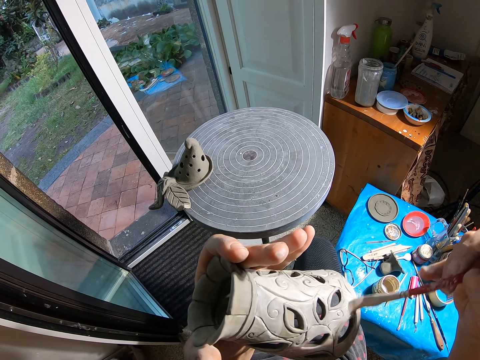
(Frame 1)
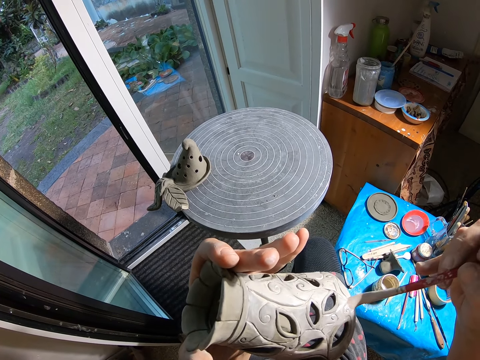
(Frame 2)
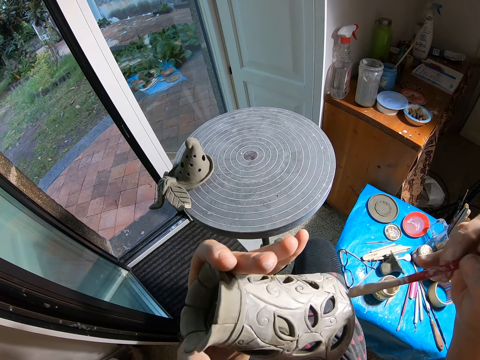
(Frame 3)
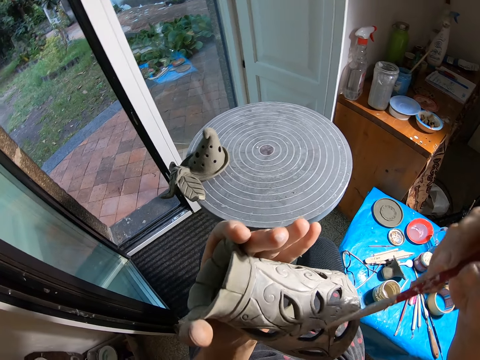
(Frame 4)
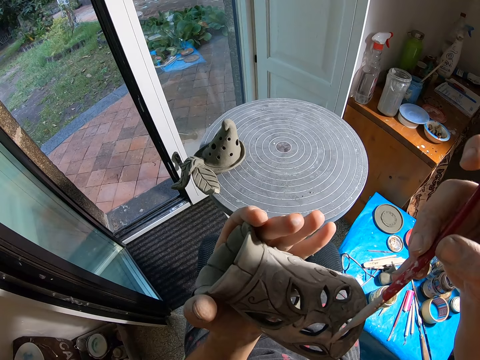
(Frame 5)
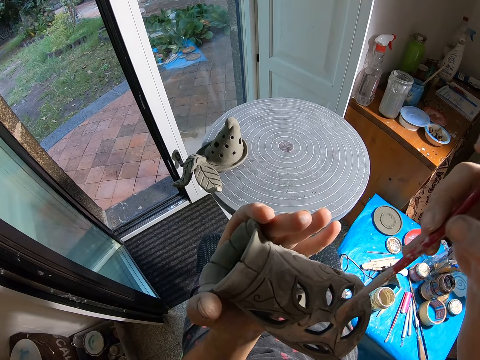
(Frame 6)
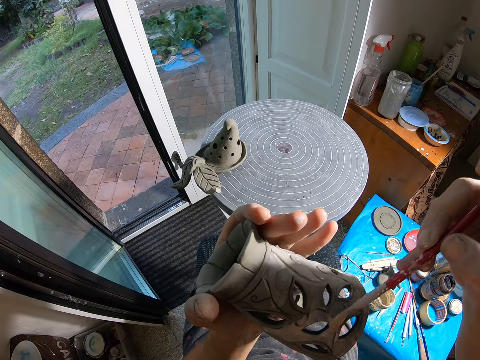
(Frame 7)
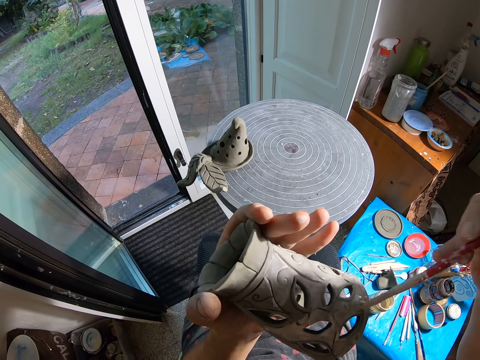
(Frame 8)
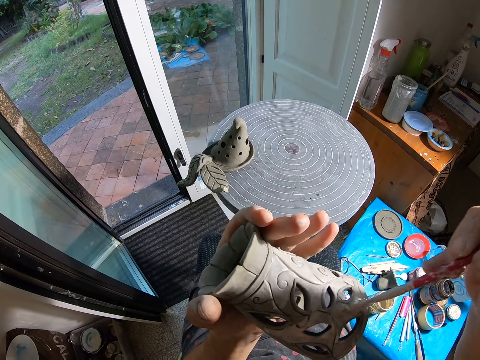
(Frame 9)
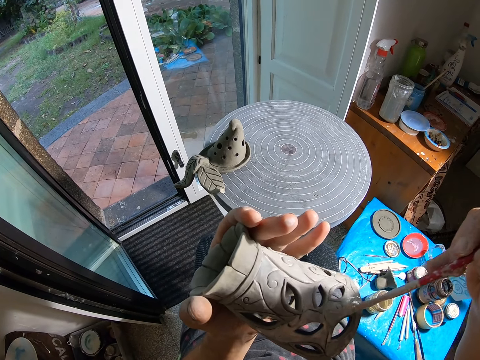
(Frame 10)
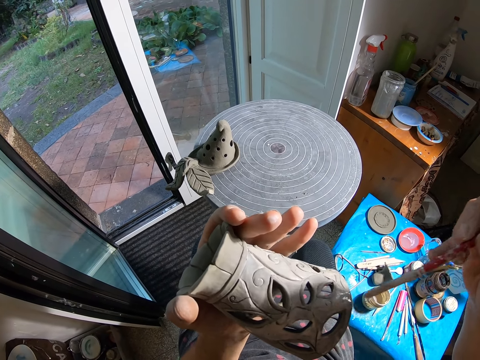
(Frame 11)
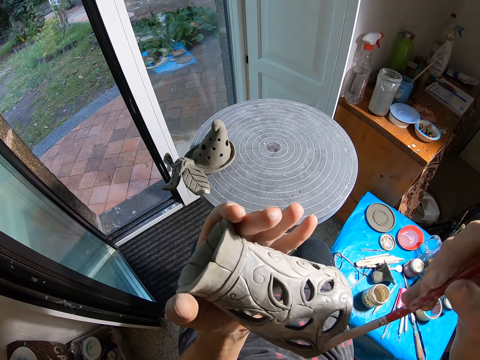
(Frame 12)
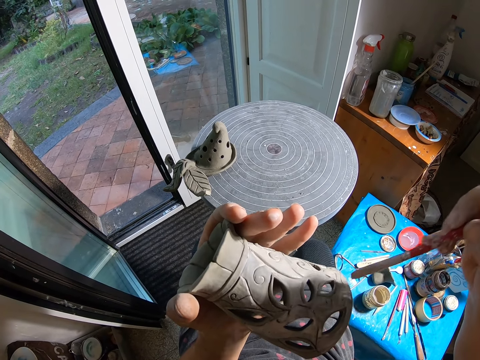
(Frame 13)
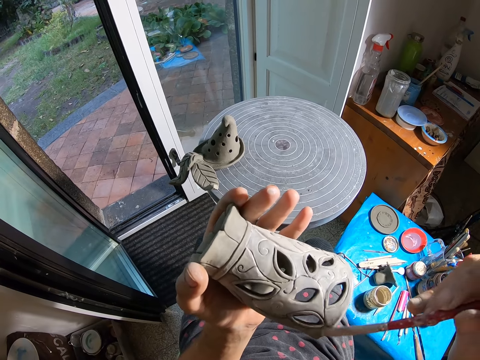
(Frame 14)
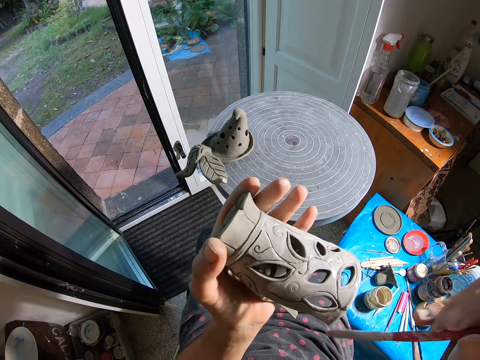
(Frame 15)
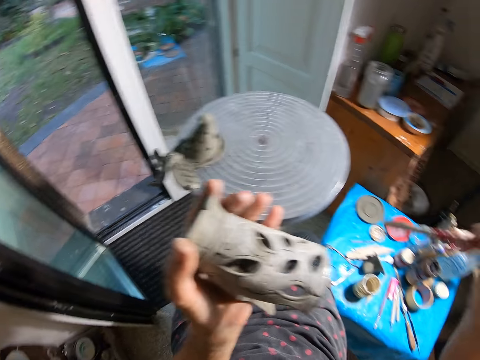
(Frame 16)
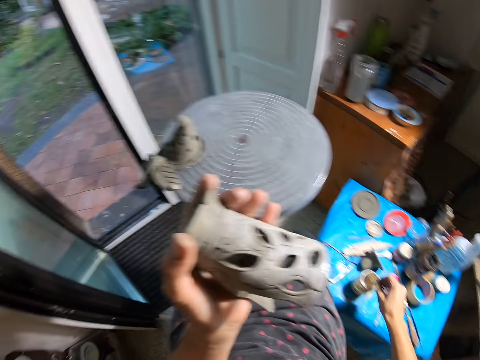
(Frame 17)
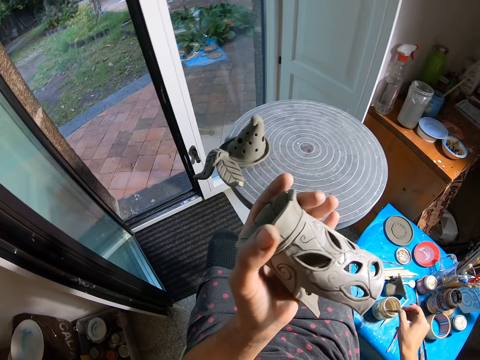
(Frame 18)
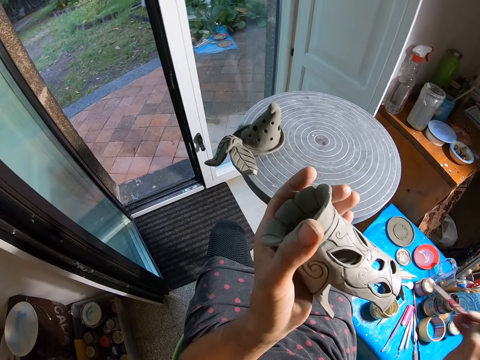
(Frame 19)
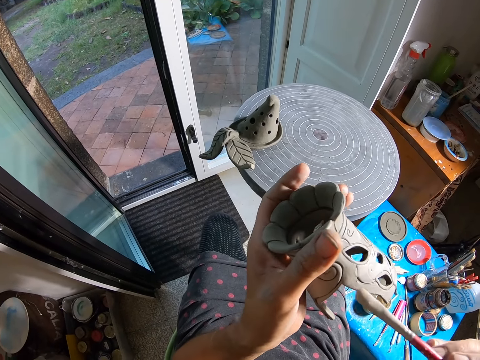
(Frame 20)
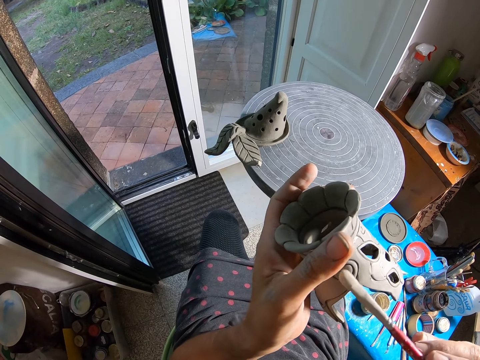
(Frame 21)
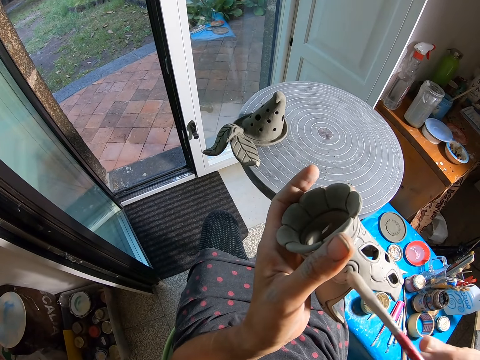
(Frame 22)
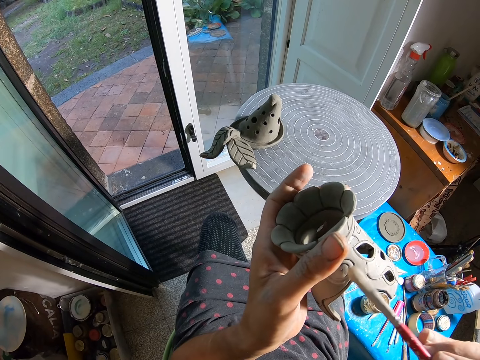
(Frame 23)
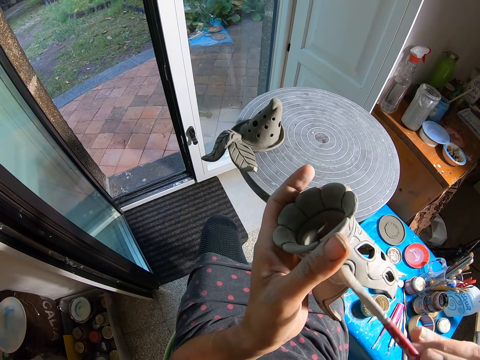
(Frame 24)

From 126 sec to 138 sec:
The camera wearer dips the paintbrush in his right hand into the jar of paint on the nylon covered table. He slides the paintbrush in his right hand against the jar of paint on the nylon covered table. He rotates the clay flower pot in his left hand. He paints the clay flower pot in his left hand with the paintbrush in his right hand.

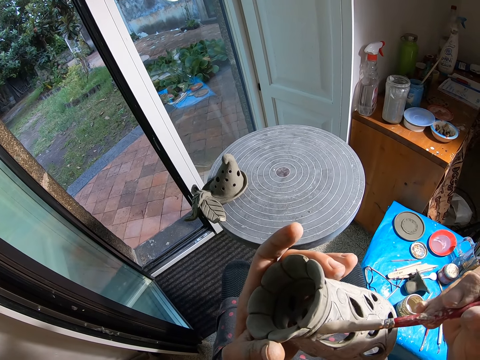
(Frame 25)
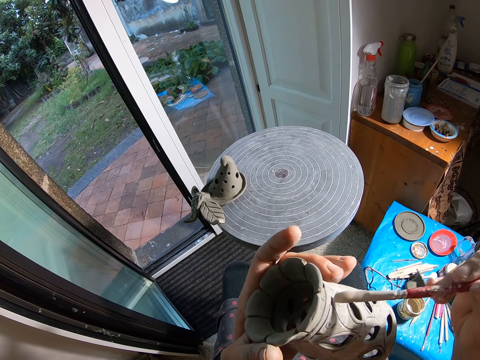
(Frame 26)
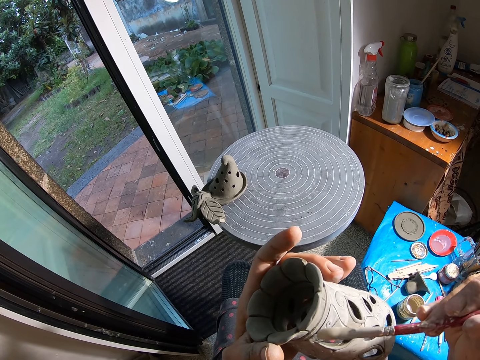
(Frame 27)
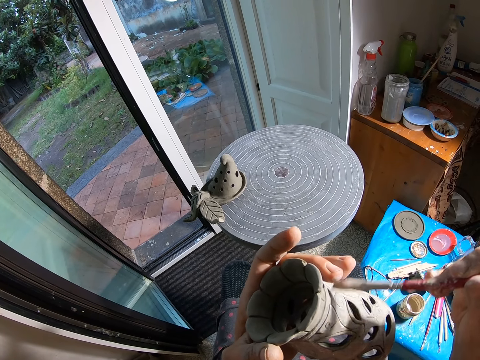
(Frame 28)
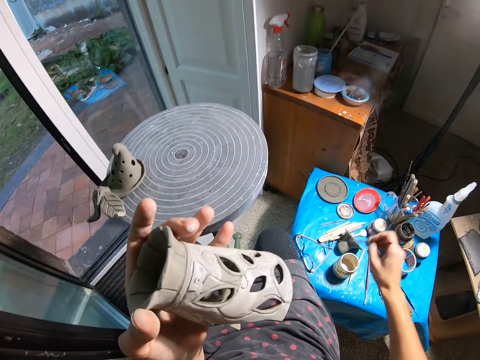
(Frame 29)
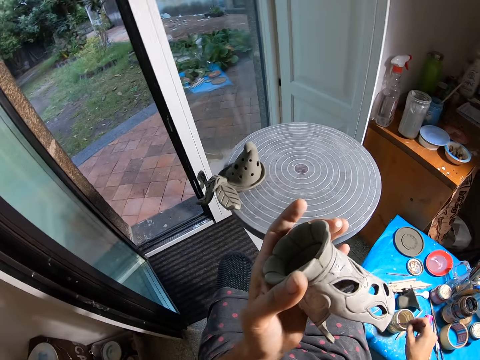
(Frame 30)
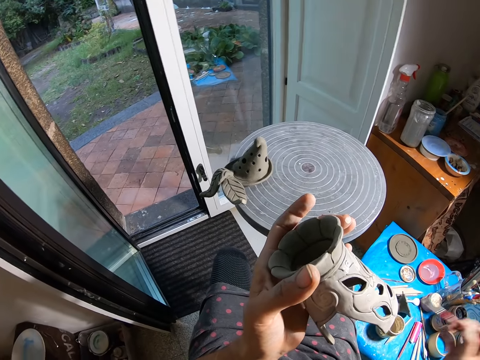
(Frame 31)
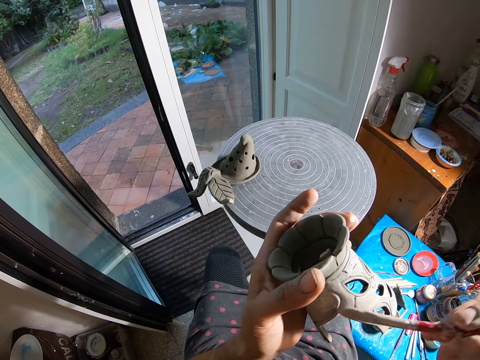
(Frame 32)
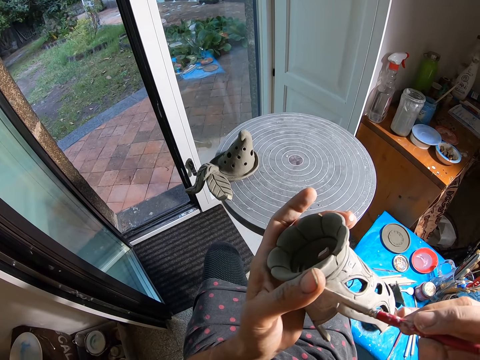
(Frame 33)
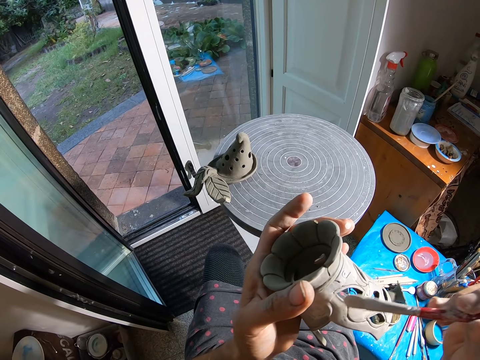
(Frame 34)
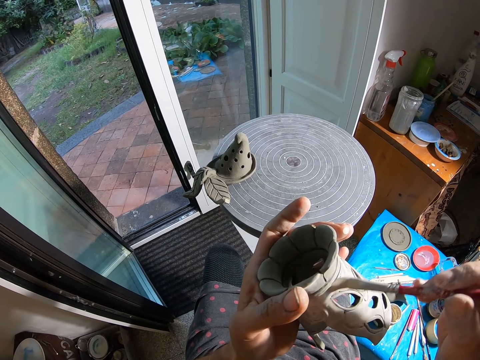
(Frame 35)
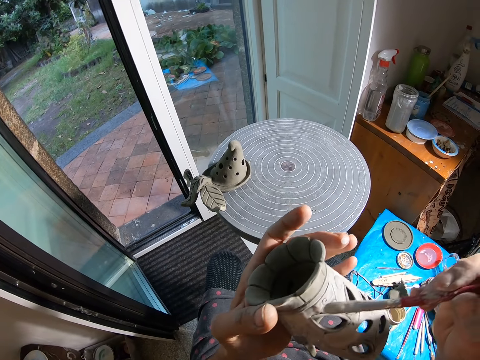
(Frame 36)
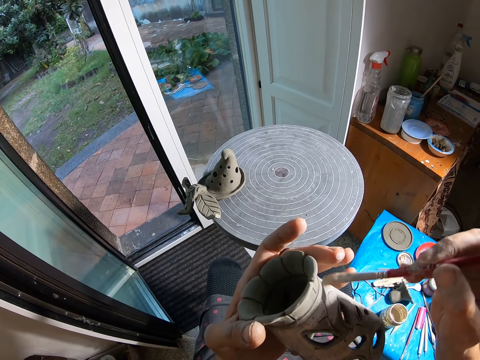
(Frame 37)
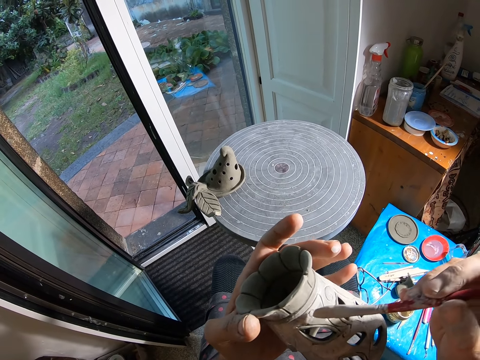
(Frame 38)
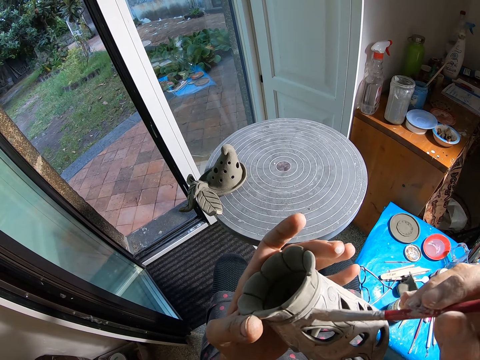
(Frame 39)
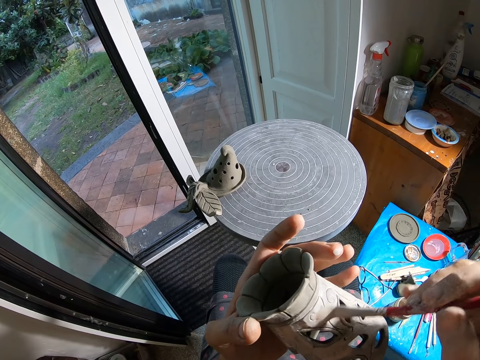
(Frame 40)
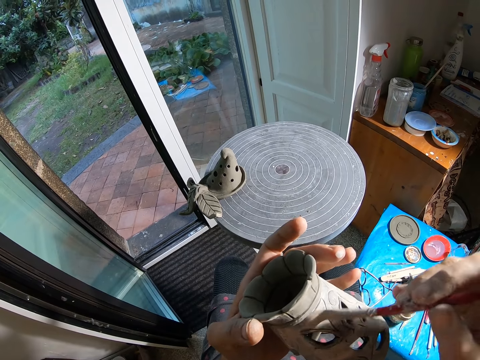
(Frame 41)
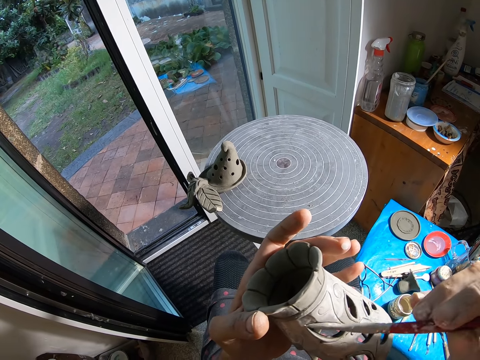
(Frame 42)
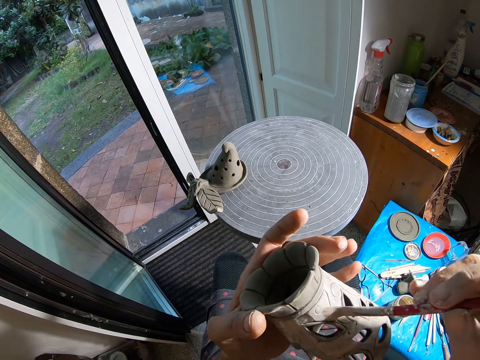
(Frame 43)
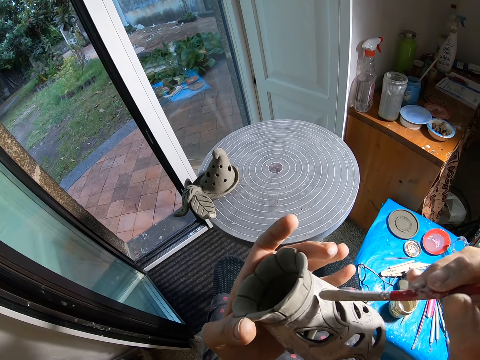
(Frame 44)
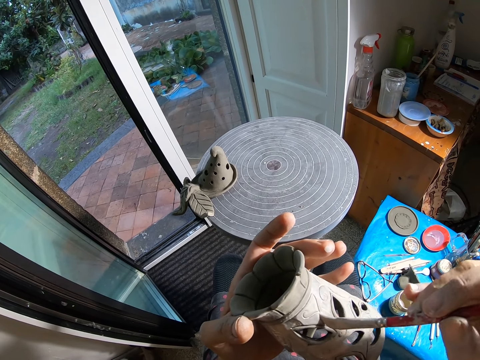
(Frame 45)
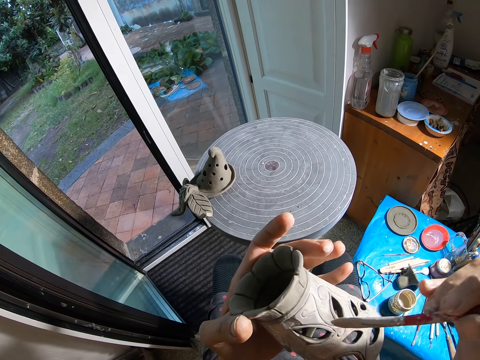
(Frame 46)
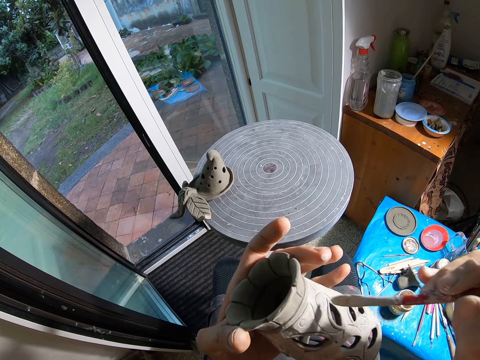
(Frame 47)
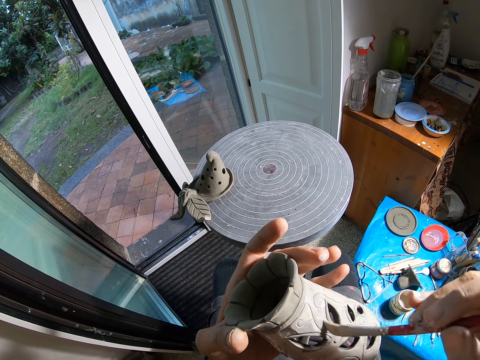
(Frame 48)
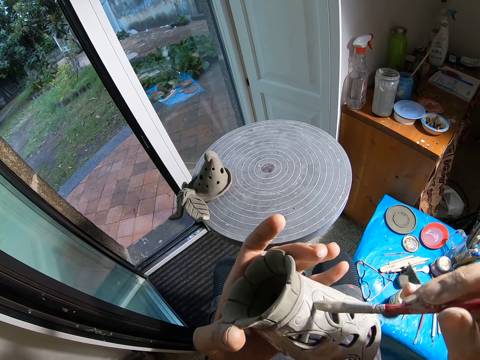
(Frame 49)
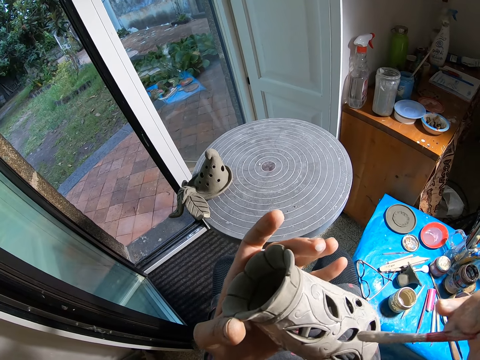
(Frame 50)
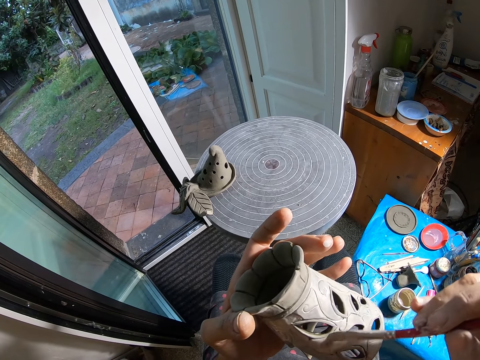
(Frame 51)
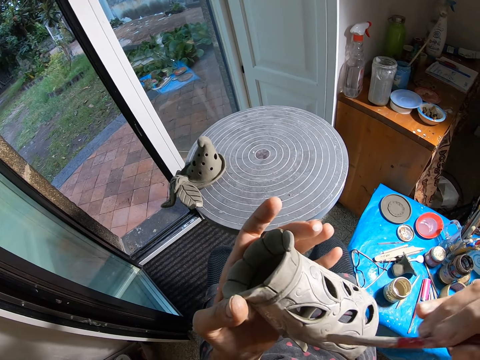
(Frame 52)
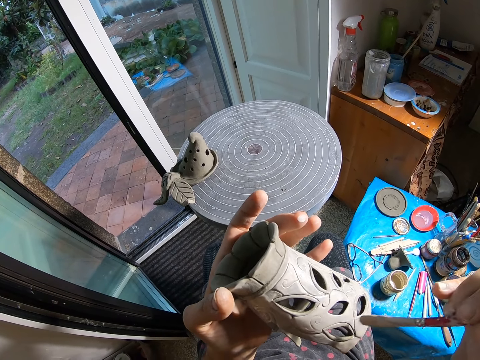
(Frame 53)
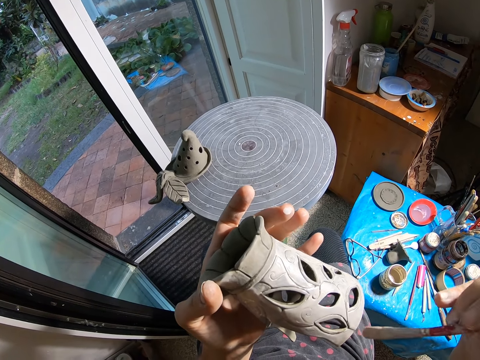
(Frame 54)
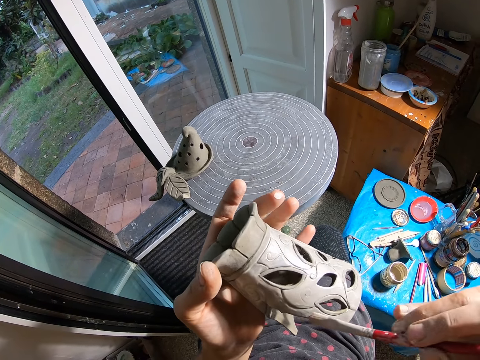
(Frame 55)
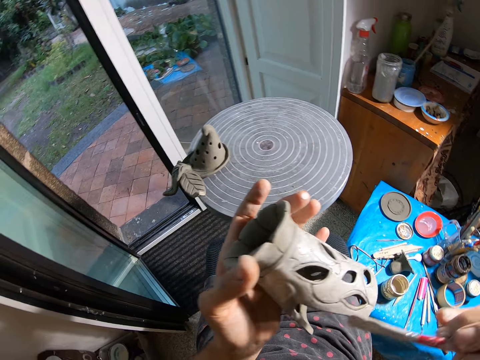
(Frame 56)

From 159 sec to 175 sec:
The camera wearer dips the paintbrush in his right hand into the jar of paint on the nylon covered table. He slides the paintbrush in his right hand against the jar of paint on the nylon covered table. He paints the clay flower pot in his left hand with the paintbrush in his right hand.
